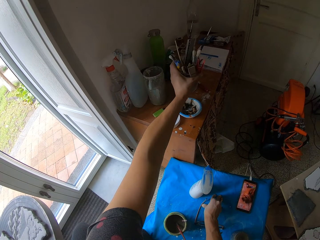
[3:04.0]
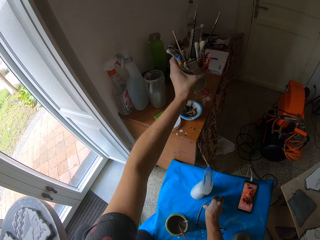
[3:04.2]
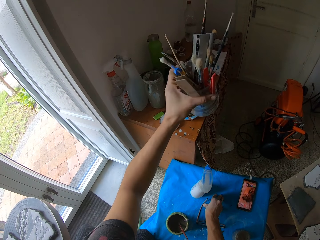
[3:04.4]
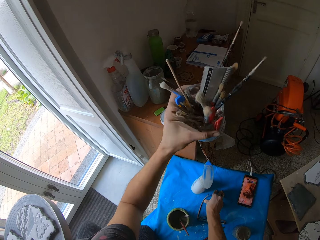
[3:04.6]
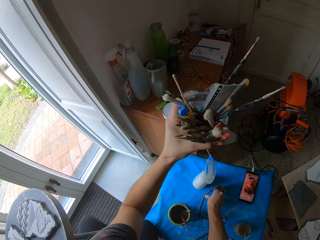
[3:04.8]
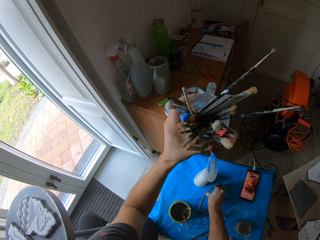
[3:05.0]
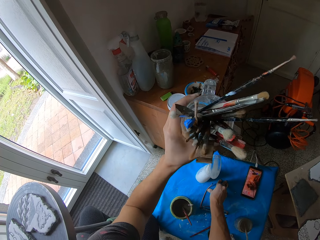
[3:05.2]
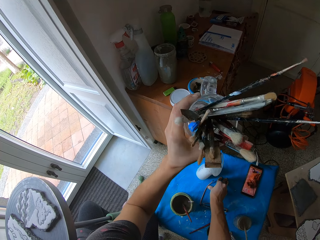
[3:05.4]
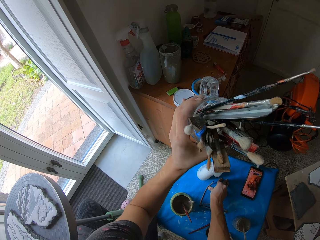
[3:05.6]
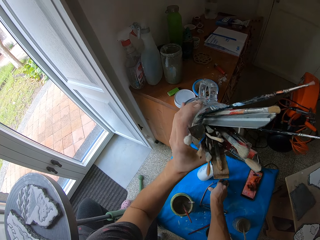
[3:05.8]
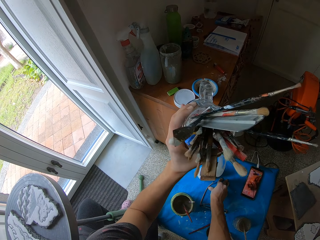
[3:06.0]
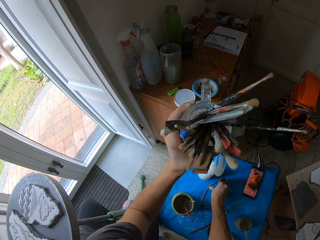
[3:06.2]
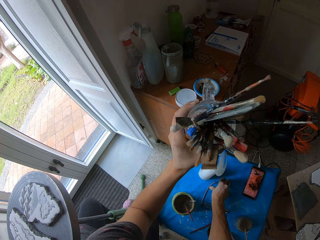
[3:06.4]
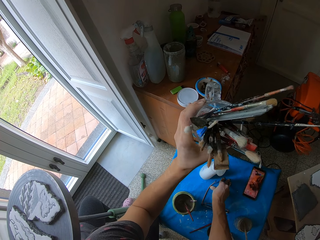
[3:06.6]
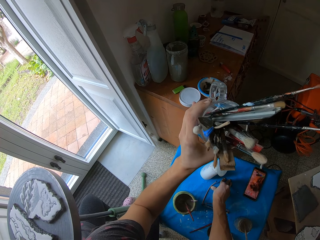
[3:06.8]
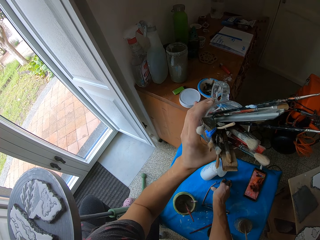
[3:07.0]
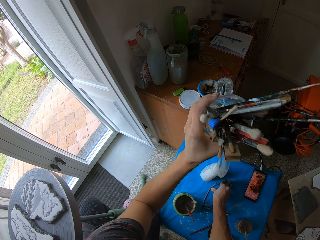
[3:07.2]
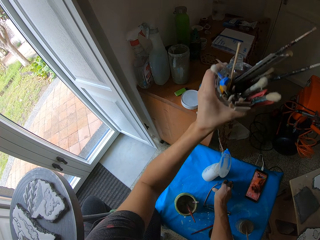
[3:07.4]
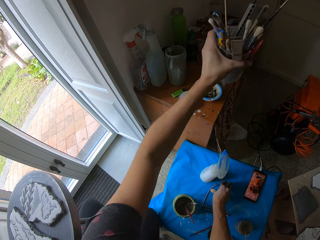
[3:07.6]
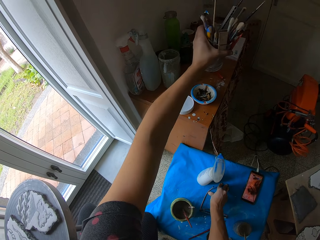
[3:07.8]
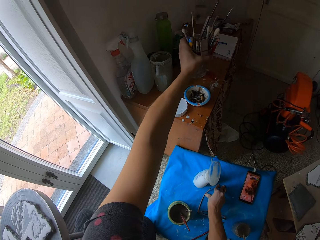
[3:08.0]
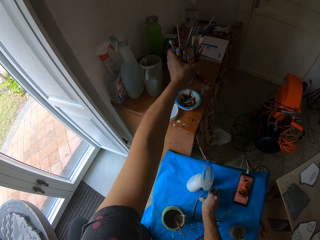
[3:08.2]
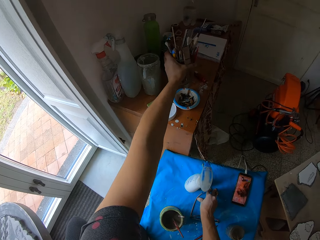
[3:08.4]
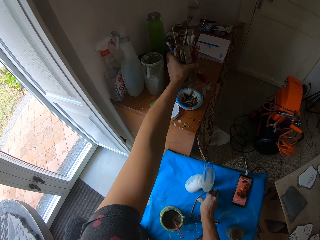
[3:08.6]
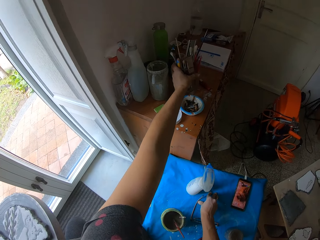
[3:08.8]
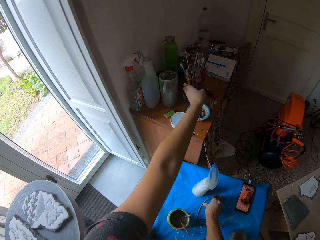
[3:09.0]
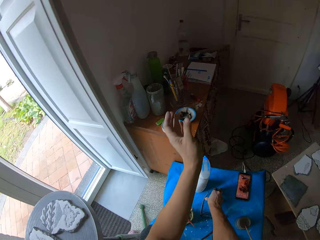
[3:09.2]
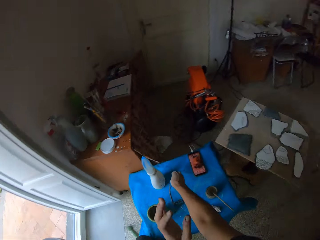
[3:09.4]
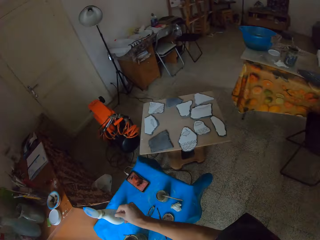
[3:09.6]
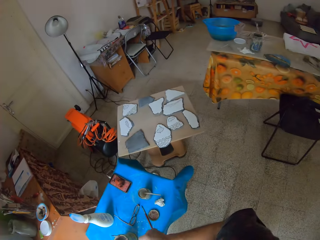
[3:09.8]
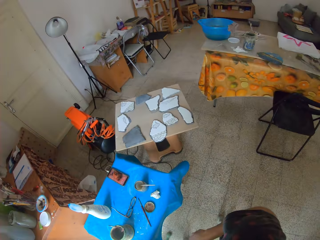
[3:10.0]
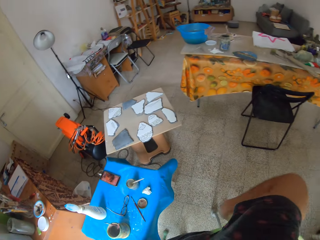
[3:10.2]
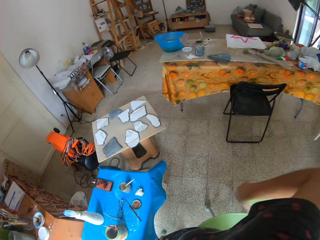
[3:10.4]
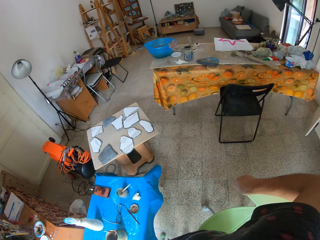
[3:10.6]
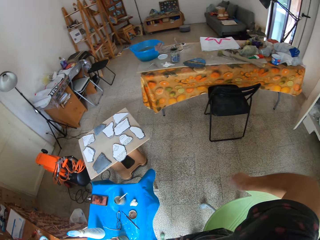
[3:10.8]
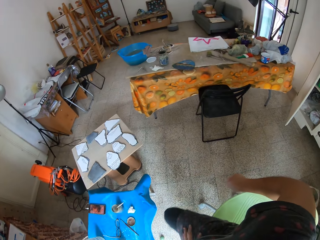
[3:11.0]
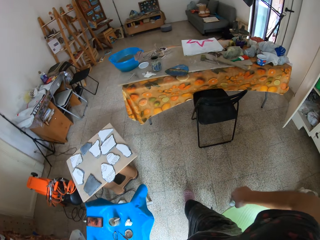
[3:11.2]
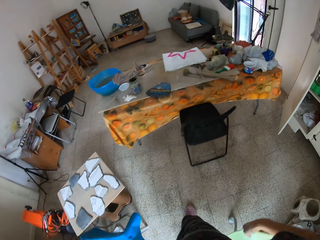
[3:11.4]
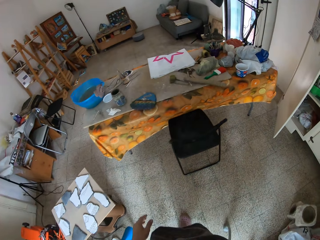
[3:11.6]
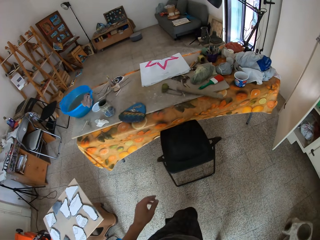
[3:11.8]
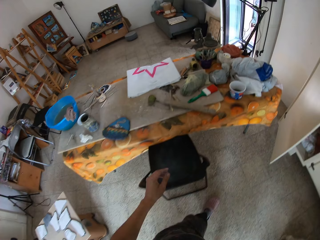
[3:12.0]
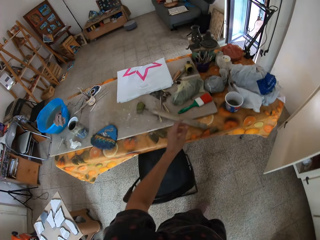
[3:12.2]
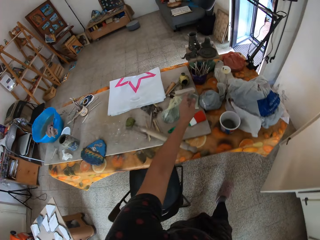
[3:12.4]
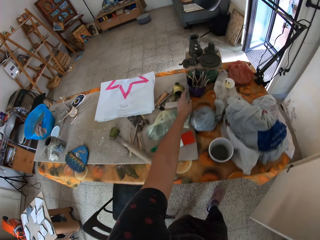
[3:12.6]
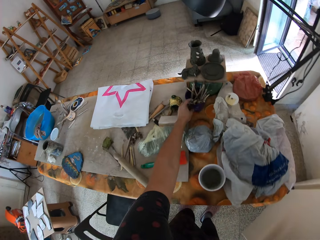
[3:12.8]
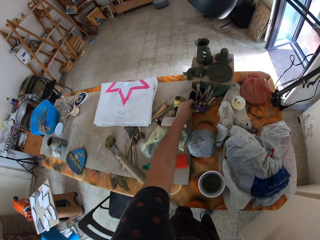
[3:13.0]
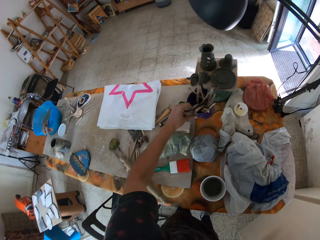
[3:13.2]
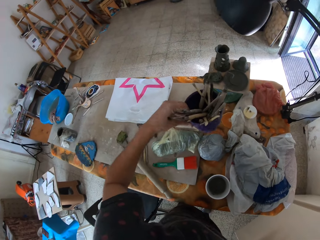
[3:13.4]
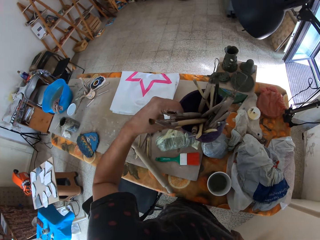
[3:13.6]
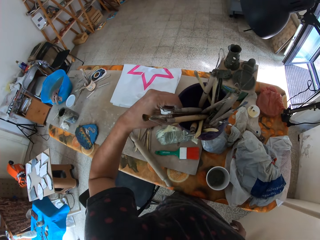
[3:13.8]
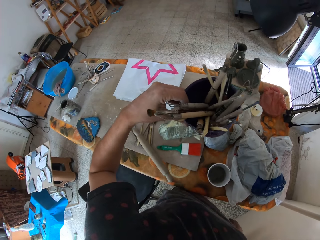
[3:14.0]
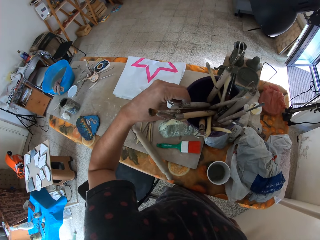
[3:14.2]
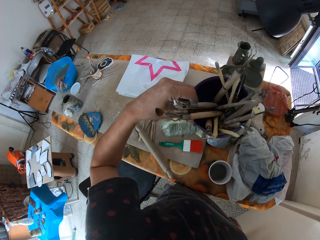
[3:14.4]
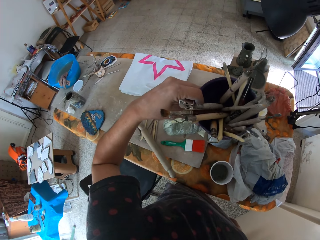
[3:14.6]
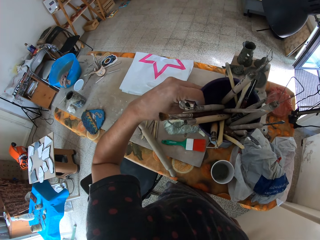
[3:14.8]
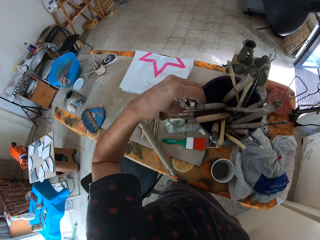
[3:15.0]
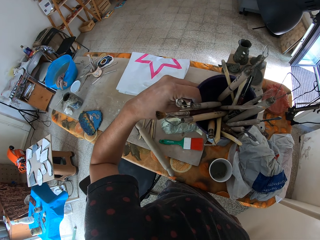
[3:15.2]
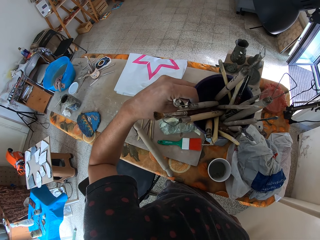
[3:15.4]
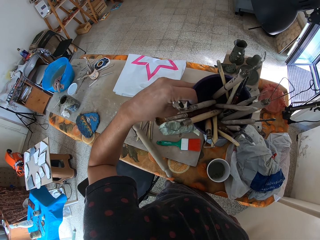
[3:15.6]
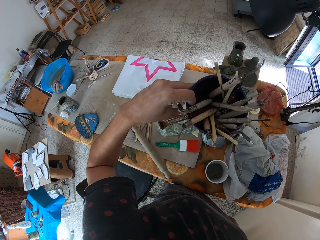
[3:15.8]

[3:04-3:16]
The camera wearer picks up the container with the paint brushes. They check the brushes. They put the container on the table. They look around the workshop, move a chair and stand up. They walk around the workshop. They lift up a container with painting tools. They check the painting tools.

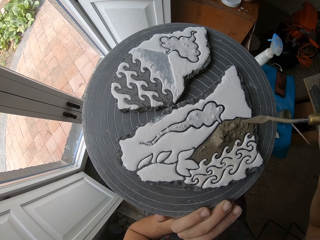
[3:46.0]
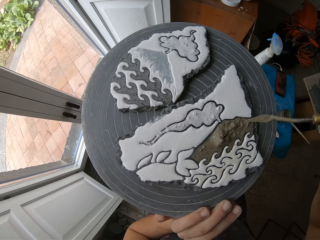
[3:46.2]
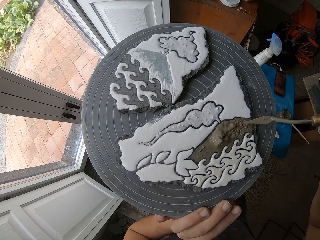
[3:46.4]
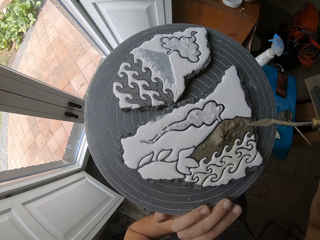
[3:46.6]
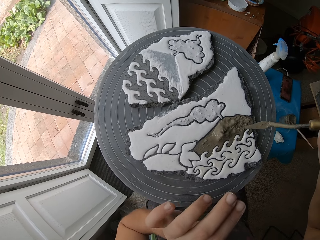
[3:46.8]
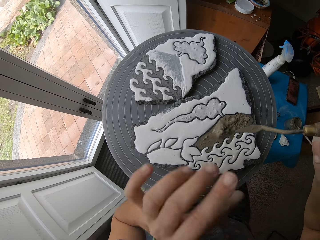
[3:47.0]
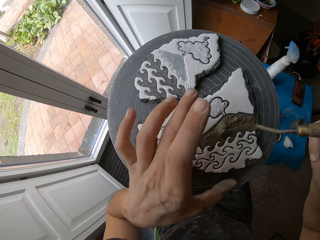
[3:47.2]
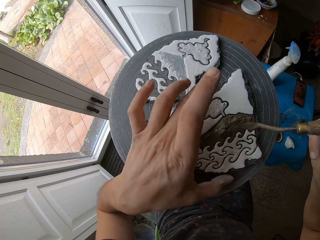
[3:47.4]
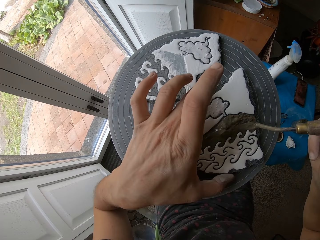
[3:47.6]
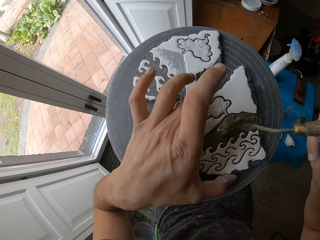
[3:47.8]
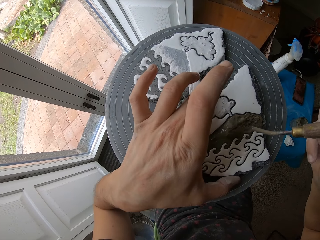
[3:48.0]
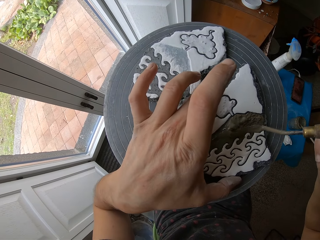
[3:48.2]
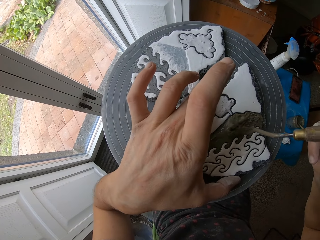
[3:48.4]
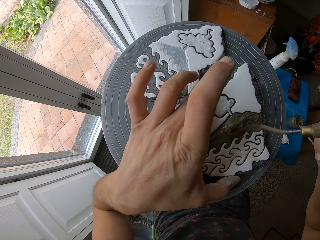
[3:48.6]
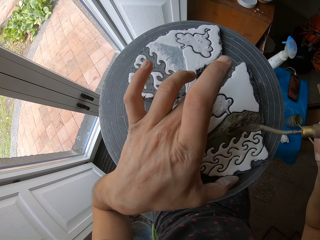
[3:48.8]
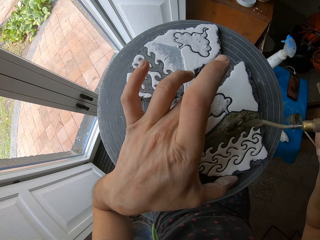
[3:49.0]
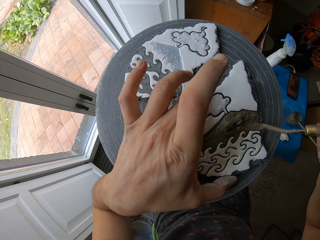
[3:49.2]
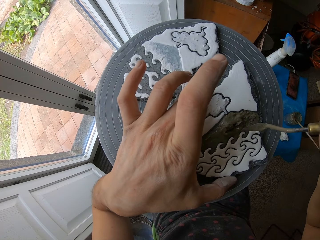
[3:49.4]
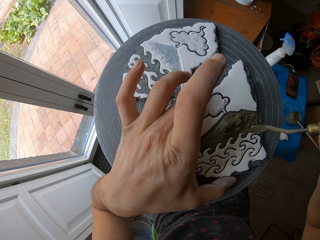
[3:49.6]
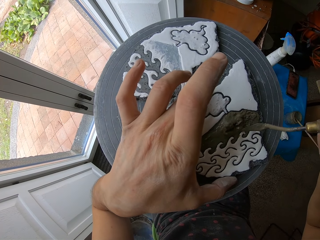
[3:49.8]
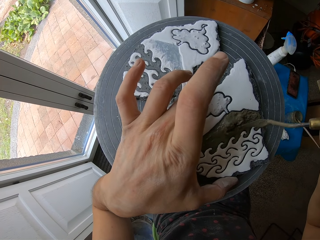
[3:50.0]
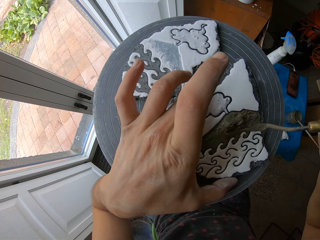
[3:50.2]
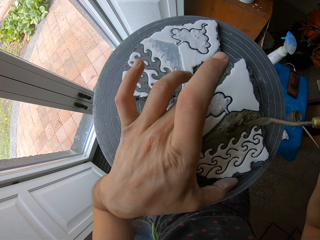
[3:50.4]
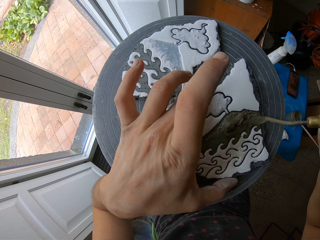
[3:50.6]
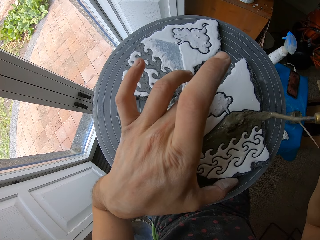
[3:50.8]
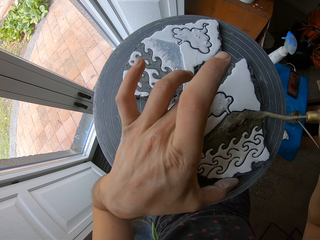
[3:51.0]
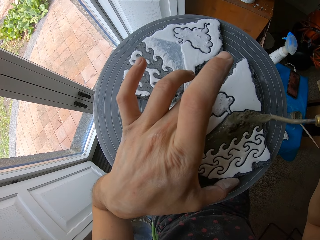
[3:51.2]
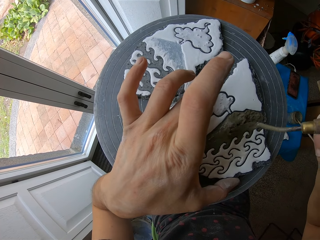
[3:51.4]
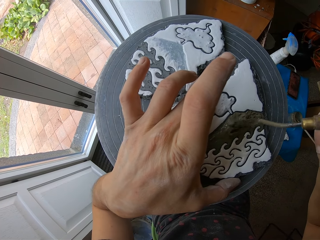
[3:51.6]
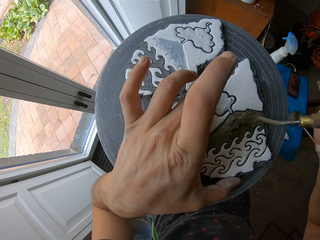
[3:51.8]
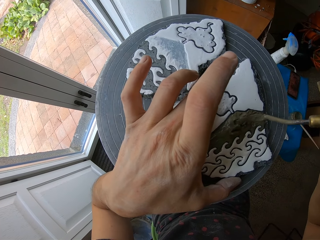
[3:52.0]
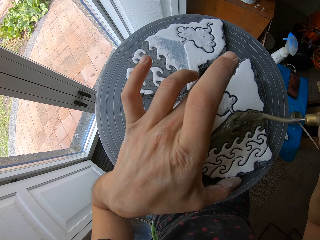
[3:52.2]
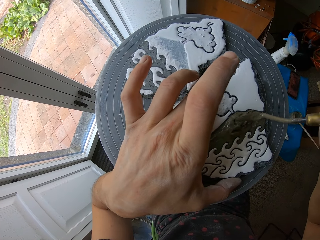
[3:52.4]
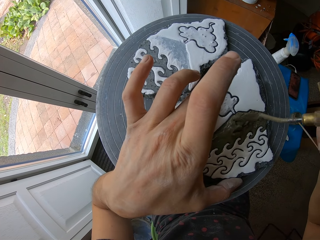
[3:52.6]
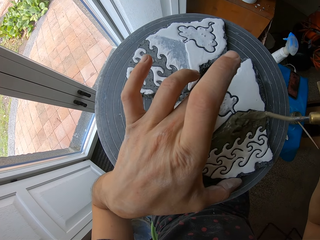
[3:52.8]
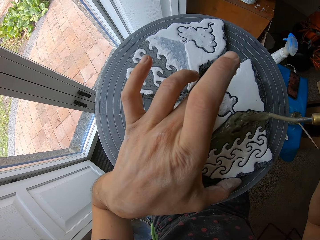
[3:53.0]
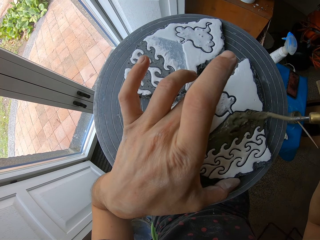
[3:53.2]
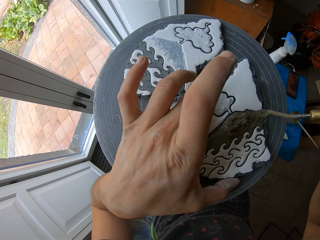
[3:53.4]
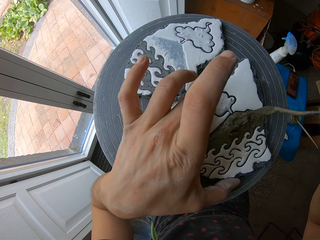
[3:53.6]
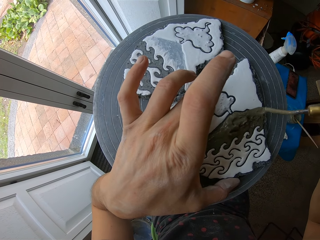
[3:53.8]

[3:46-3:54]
The camera wearer holds the piece of art with his left hand. He spreads the paint on the art.

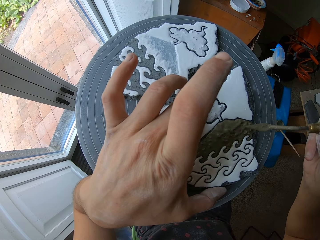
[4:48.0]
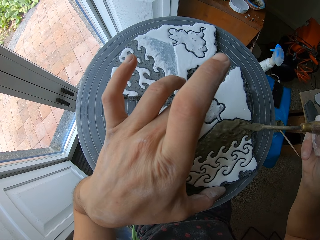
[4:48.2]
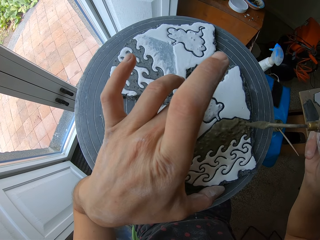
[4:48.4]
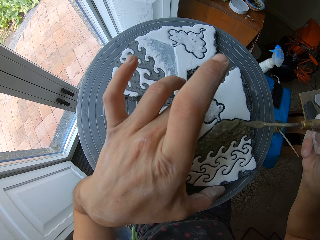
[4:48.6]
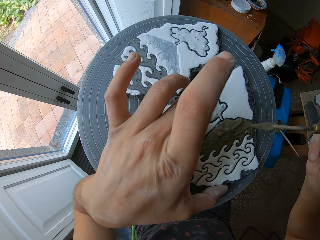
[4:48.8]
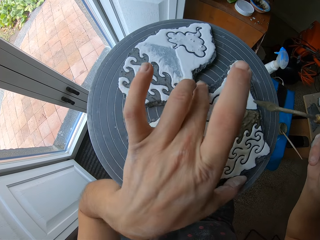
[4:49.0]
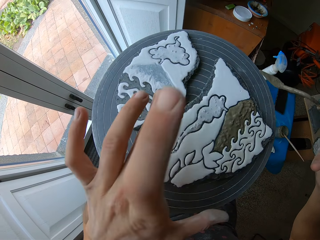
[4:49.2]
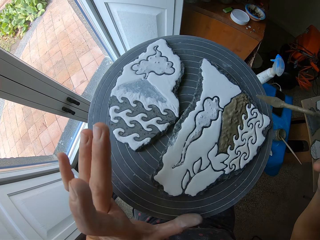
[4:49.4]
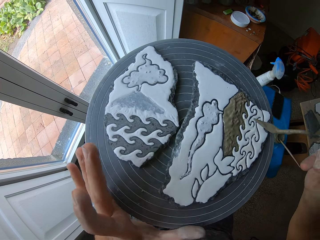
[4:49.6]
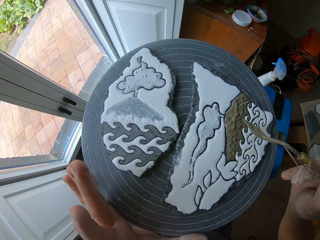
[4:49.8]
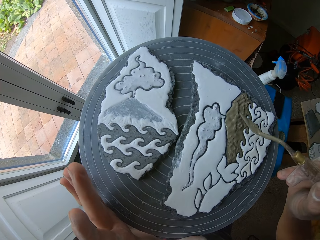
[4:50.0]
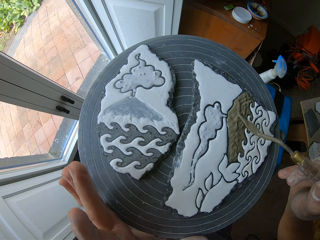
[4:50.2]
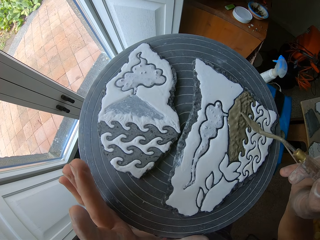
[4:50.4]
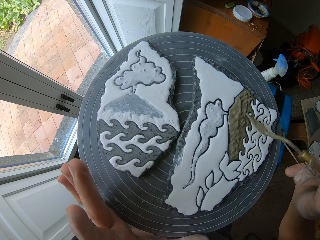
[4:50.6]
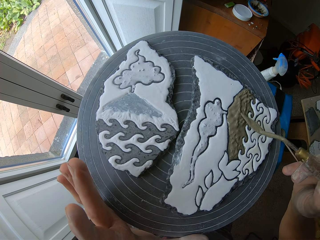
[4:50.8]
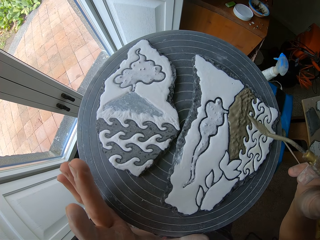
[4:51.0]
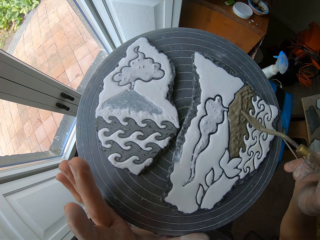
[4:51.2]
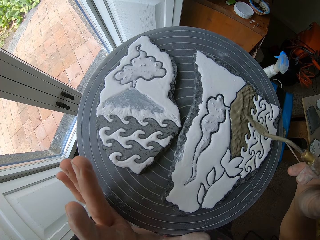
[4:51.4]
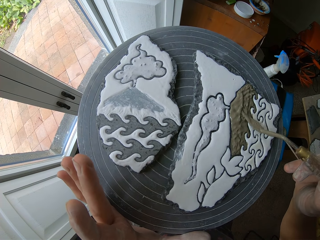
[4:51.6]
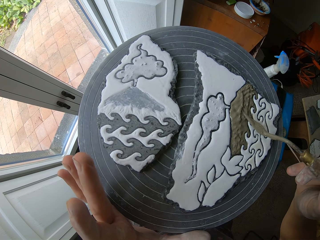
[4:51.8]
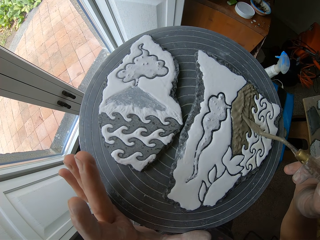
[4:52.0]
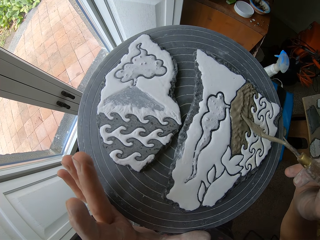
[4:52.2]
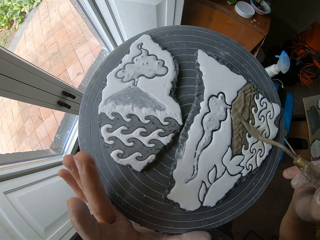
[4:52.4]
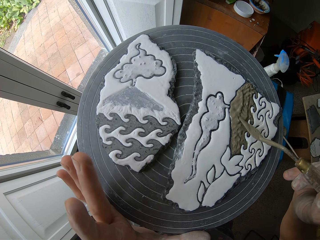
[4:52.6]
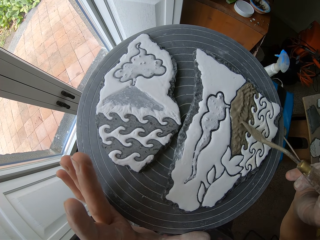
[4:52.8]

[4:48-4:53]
The camera wearer turns the craft with a crafting tool. They make a pattern on the clay using the sculpting tool. They paint the craft with the crafting tool.
